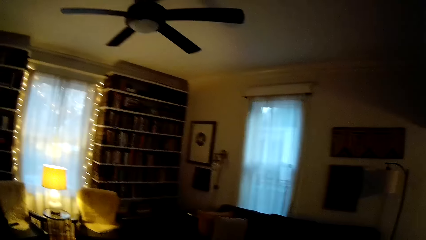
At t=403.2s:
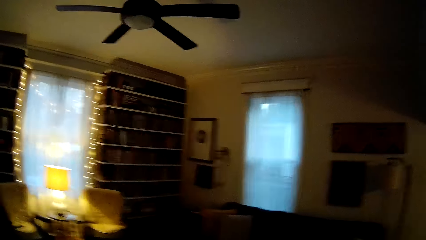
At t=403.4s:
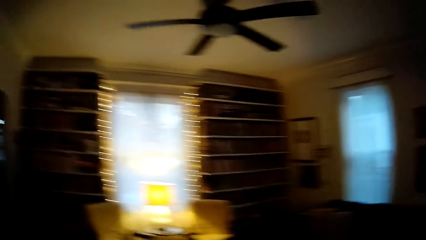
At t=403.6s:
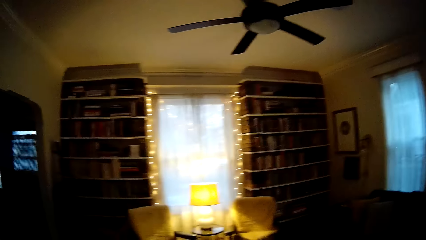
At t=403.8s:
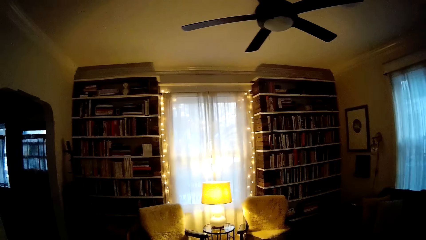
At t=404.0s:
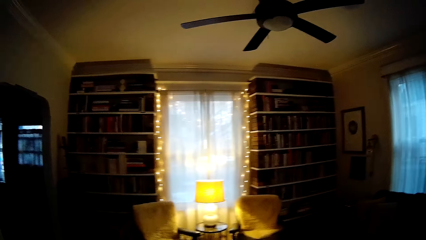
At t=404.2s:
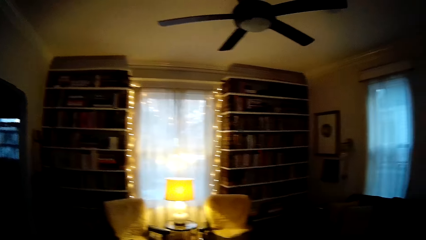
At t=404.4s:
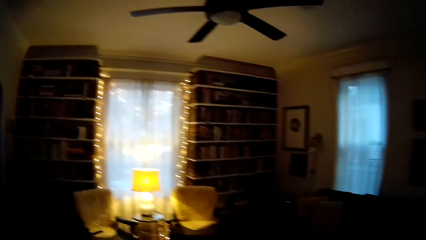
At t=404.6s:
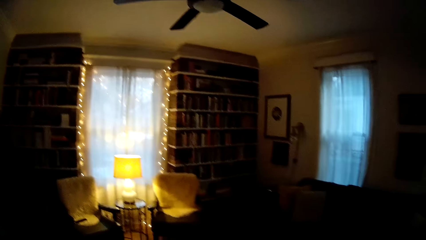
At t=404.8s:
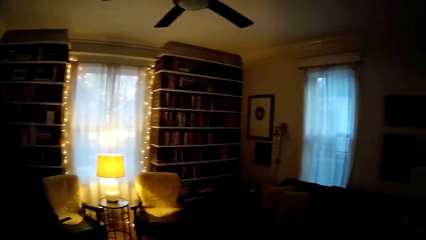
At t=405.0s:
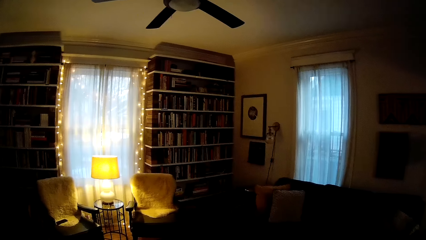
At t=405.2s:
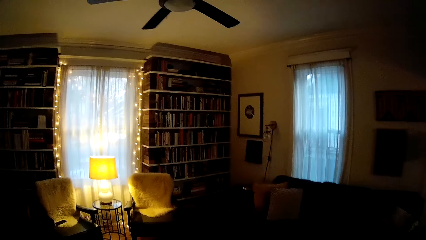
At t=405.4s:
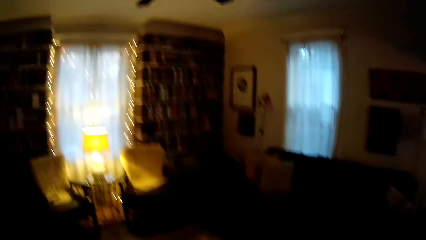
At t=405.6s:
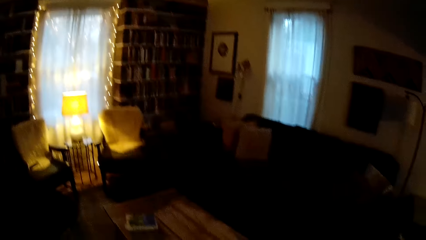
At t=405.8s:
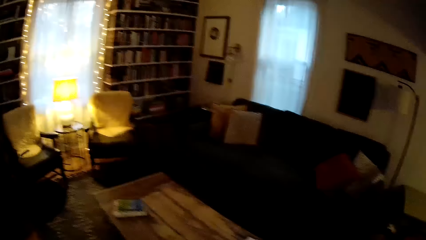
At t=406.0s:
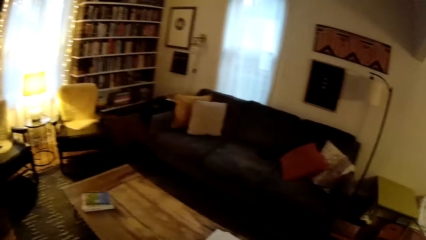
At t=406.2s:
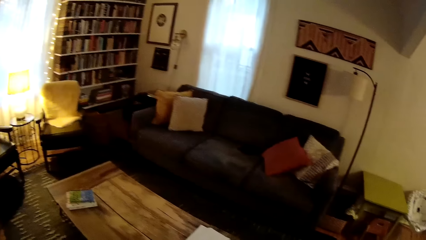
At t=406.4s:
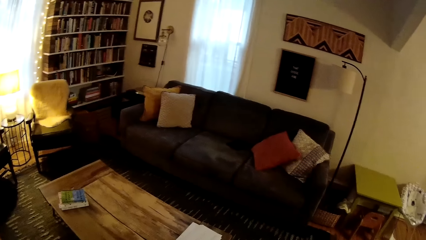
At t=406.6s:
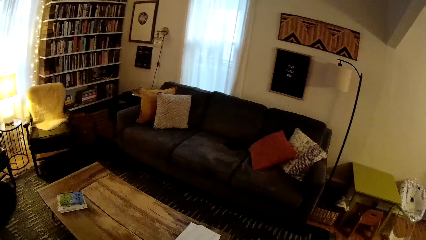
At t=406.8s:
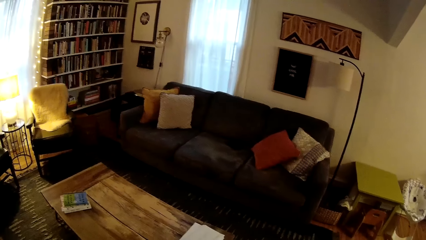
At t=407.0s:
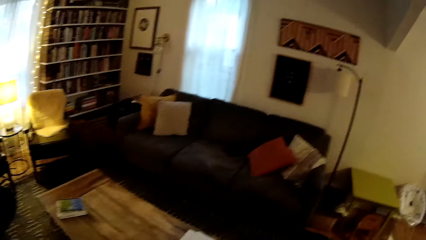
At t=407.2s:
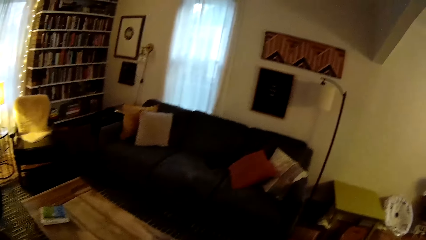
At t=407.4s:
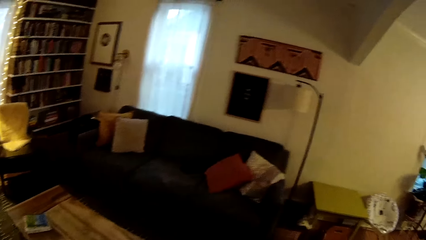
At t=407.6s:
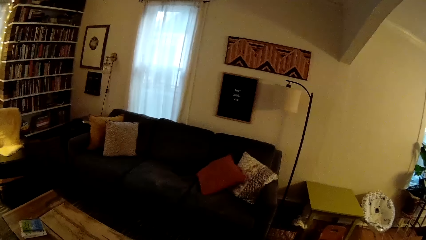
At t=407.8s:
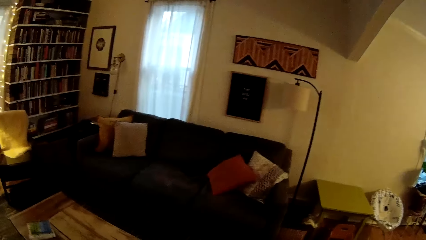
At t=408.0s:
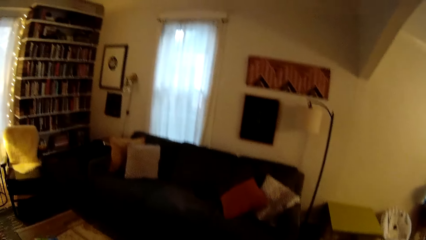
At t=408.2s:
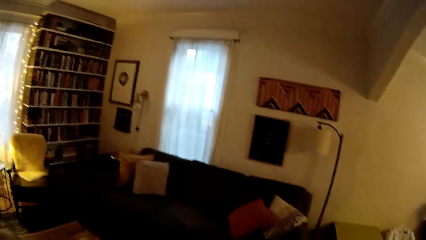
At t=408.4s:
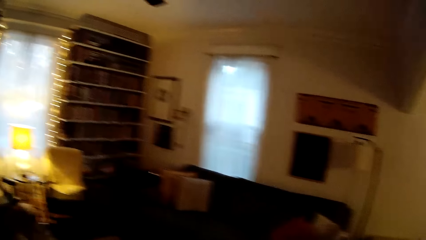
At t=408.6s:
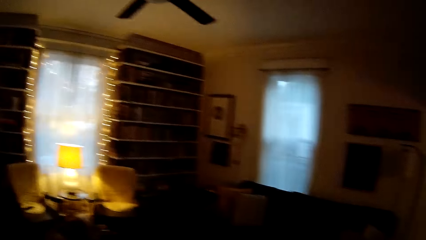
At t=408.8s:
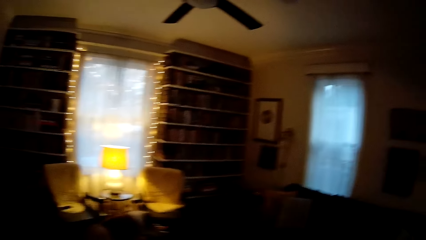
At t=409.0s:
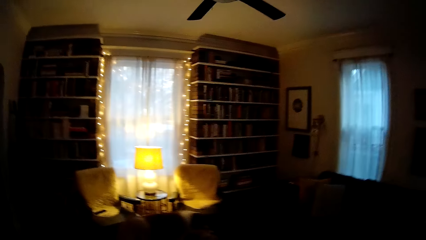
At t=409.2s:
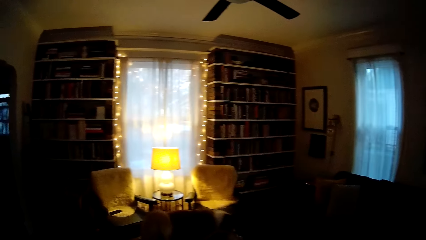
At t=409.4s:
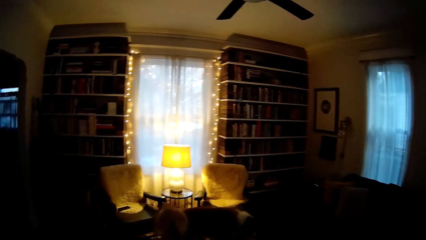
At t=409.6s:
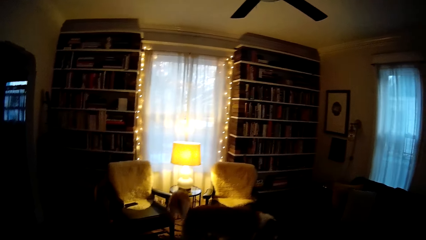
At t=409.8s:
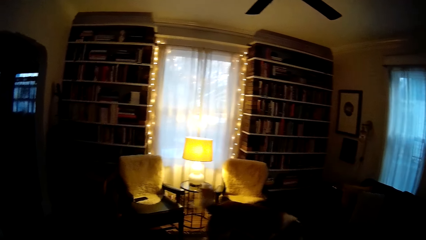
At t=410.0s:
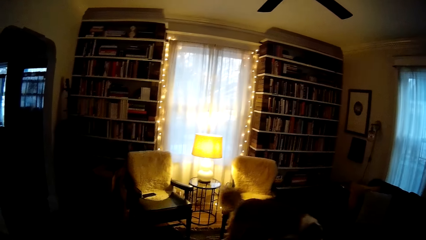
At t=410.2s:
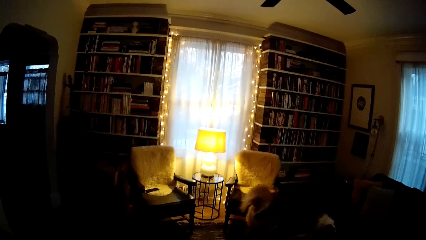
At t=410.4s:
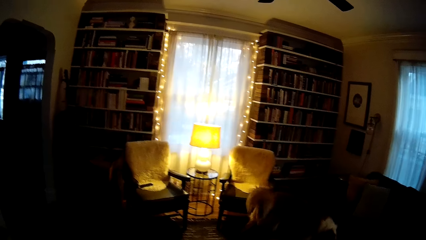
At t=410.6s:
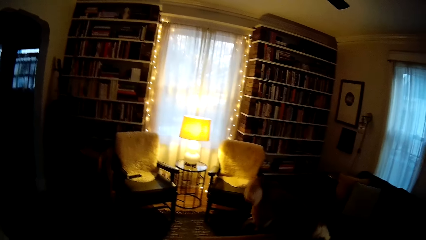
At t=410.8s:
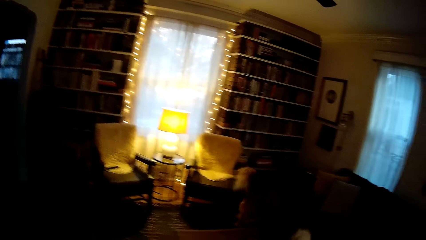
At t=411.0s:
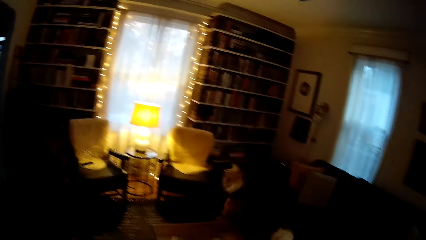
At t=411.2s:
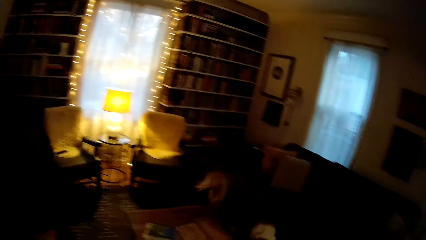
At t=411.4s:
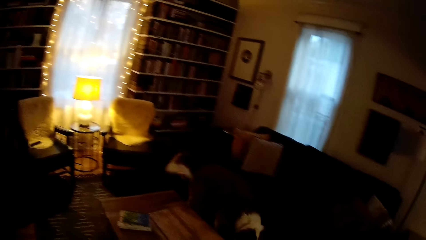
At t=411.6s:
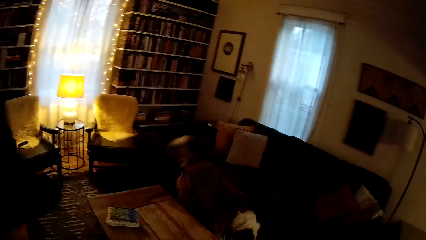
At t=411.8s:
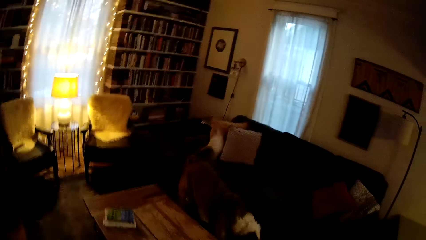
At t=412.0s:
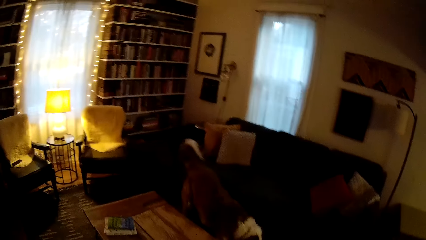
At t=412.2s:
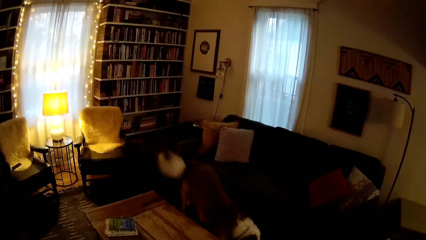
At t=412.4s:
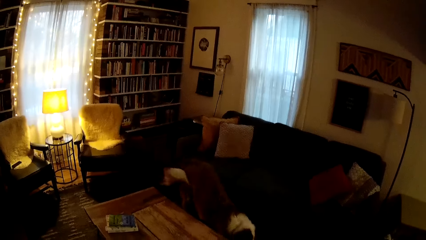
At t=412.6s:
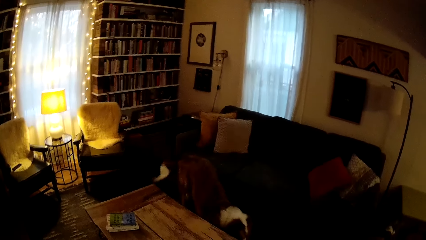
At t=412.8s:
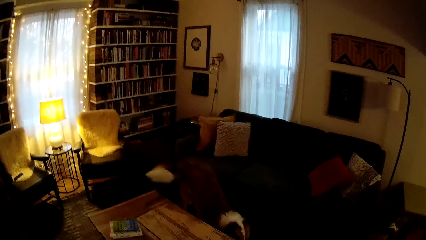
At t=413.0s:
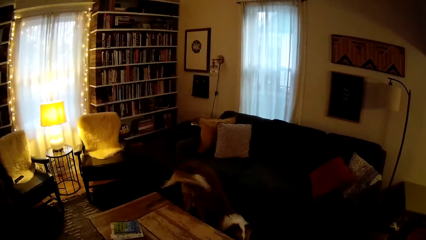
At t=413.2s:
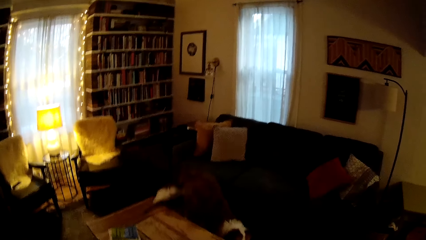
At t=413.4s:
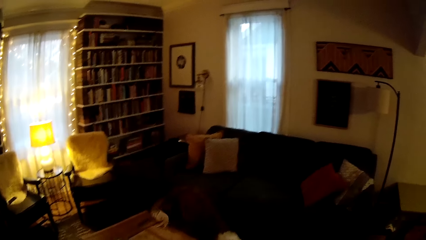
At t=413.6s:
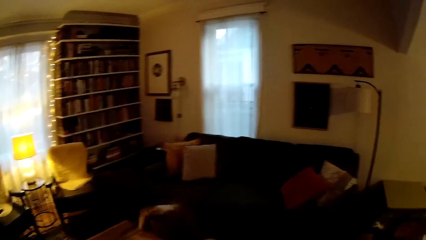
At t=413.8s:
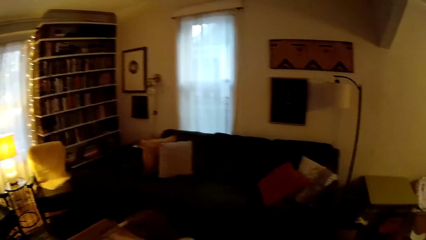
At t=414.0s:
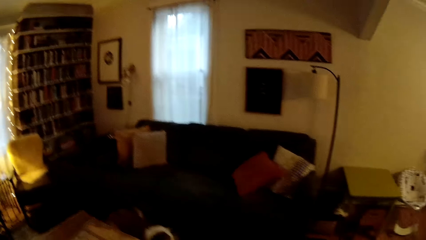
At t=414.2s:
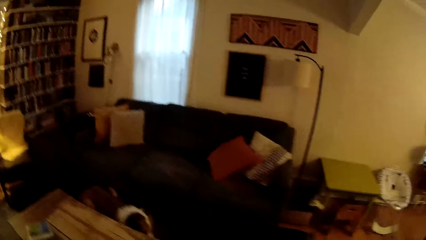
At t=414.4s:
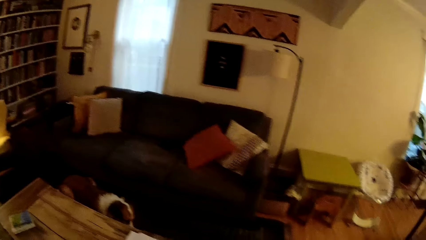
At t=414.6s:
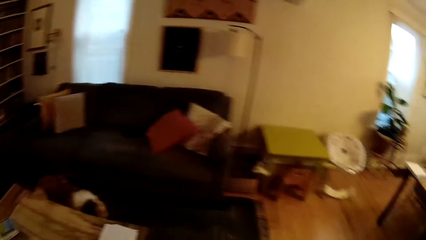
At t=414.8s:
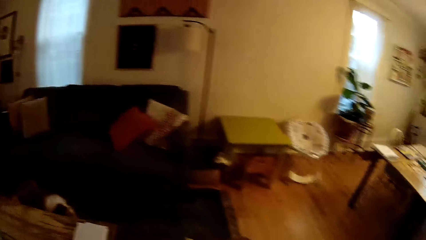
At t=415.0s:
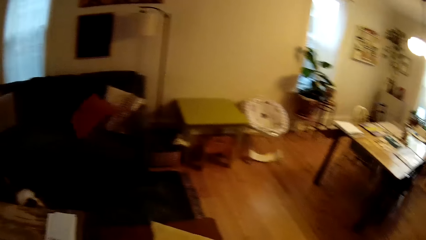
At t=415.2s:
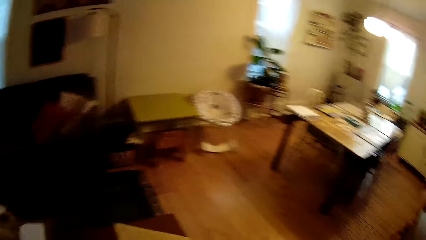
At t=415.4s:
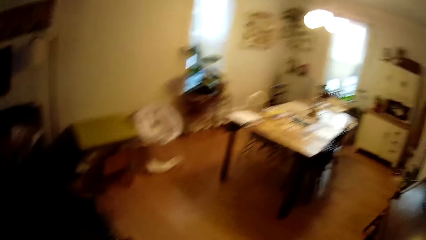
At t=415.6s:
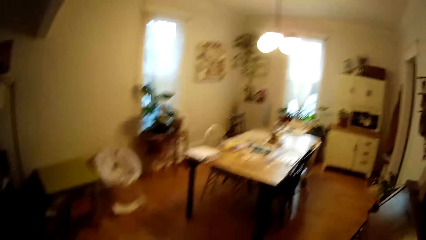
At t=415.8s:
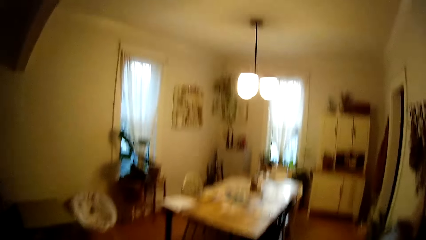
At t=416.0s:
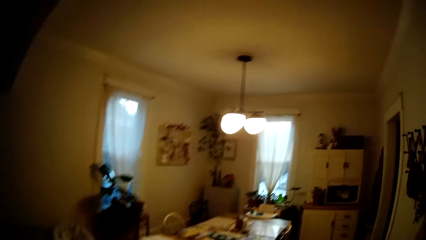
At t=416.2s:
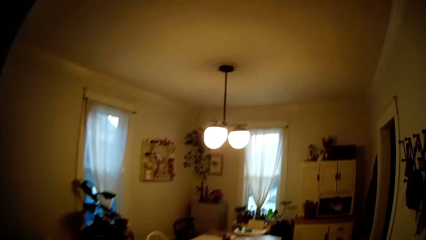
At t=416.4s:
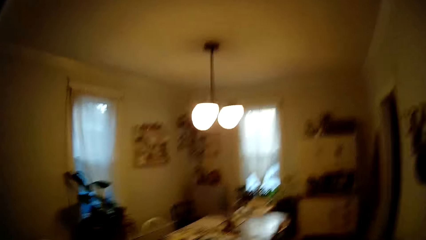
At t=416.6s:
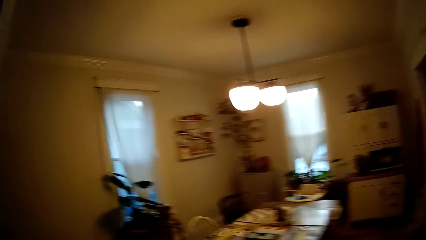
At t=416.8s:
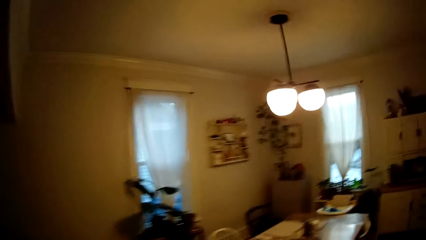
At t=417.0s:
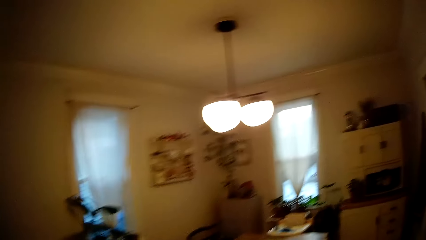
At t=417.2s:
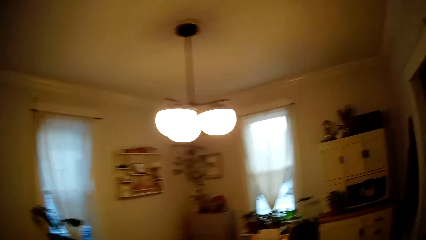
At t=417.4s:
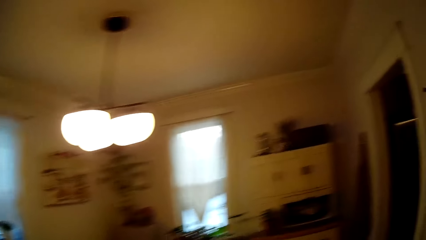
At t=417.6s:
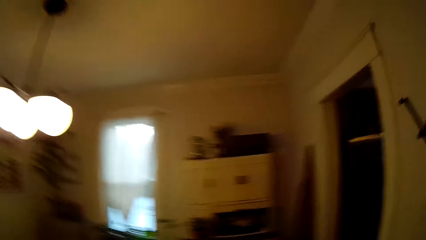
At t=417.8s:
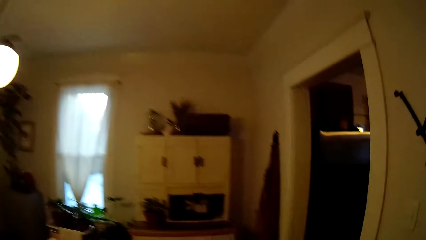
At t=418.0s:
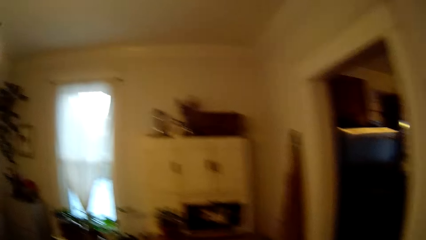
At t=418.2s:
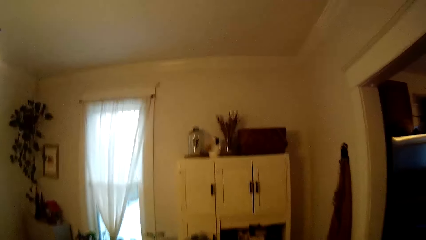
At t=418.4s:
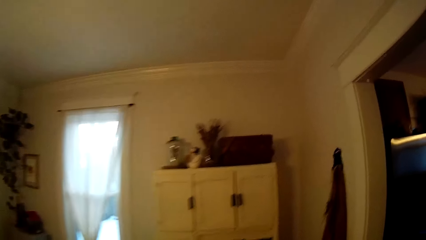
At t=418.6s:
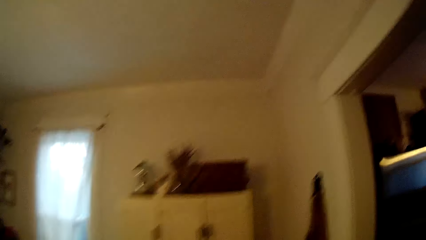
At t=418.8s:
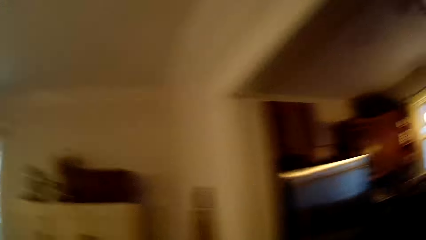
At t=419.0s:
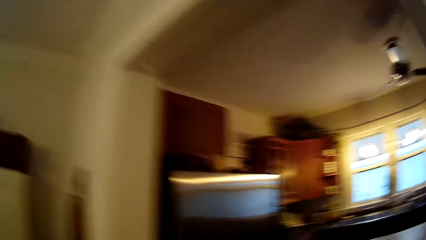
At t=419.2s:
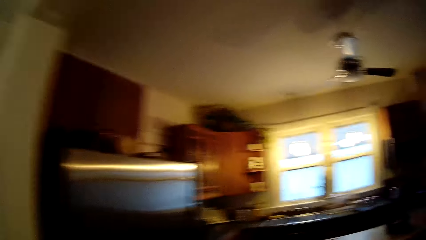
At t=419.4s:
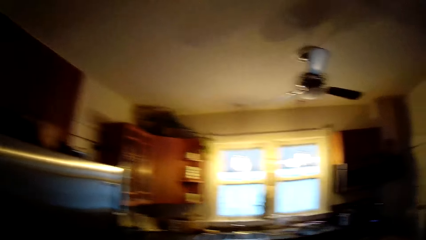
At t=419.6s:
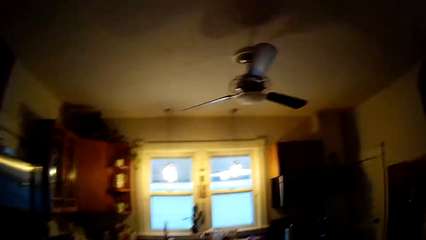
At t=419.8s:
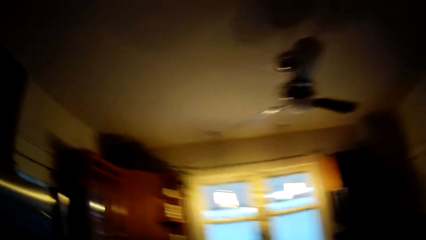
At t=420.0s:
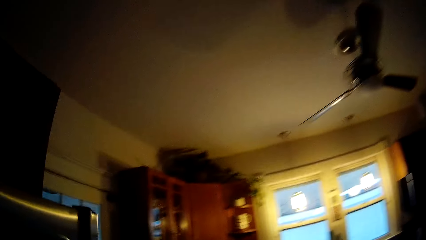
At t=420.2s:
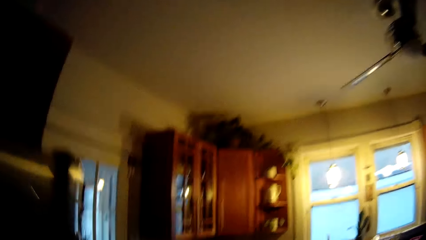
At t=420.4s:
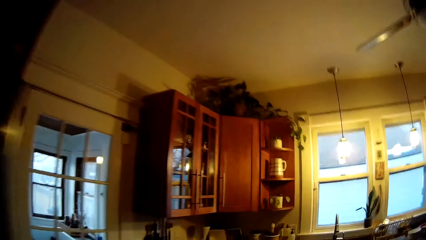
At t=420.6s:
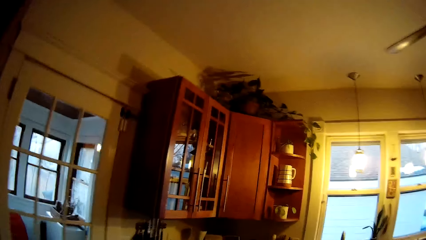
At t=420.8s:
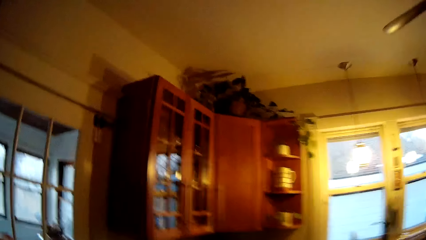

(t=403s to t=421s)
The camera wearer looks around. They walk around the house. They walk to a door in the kitchen.
